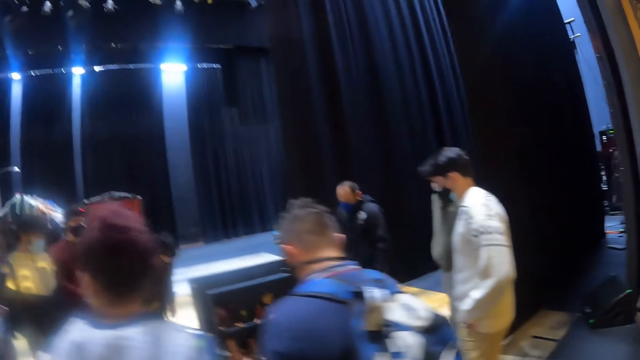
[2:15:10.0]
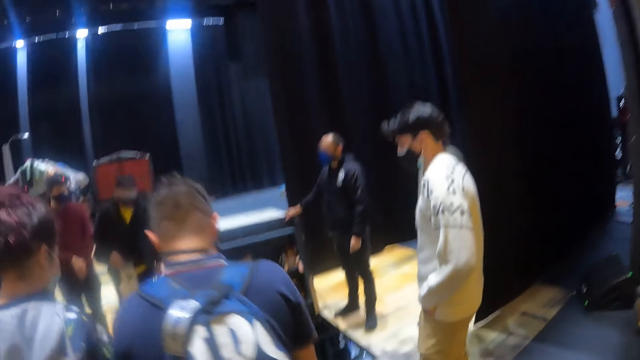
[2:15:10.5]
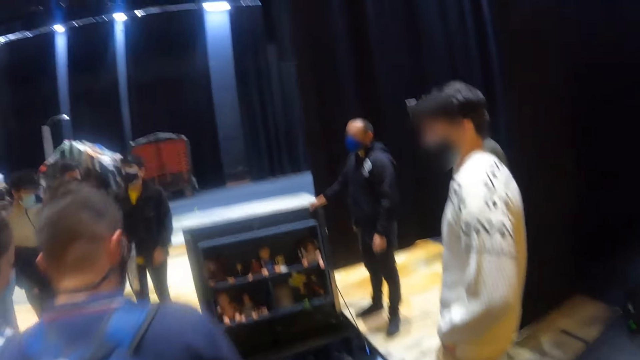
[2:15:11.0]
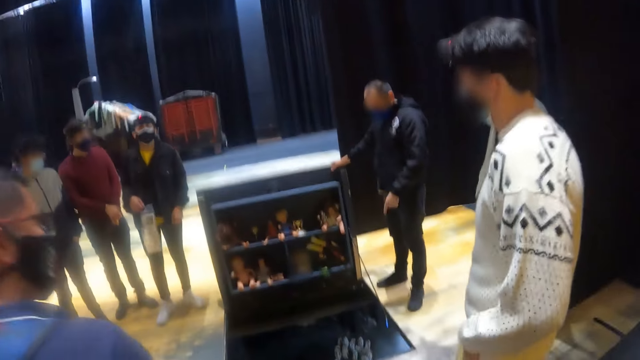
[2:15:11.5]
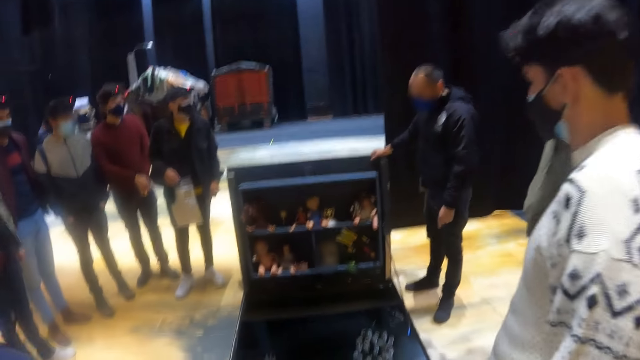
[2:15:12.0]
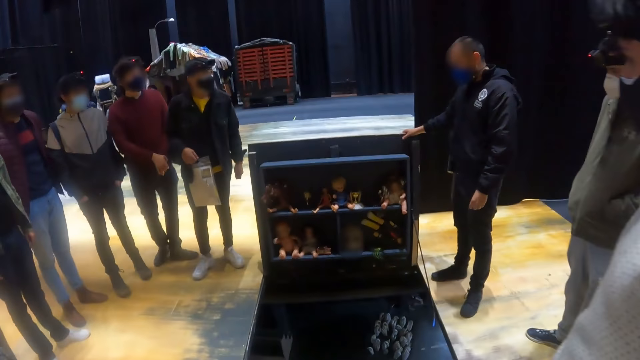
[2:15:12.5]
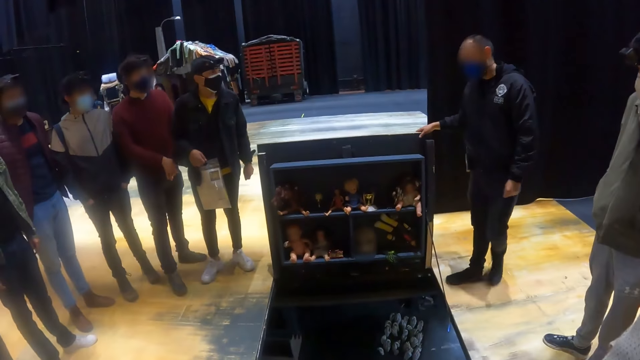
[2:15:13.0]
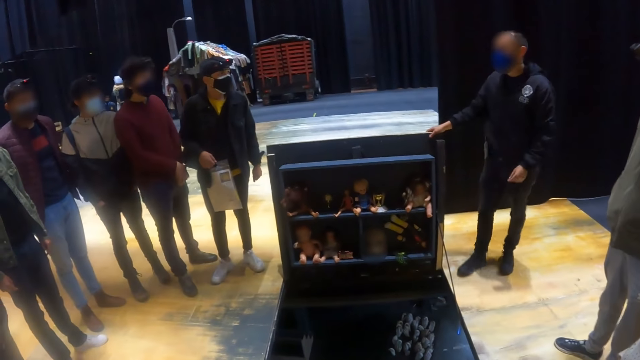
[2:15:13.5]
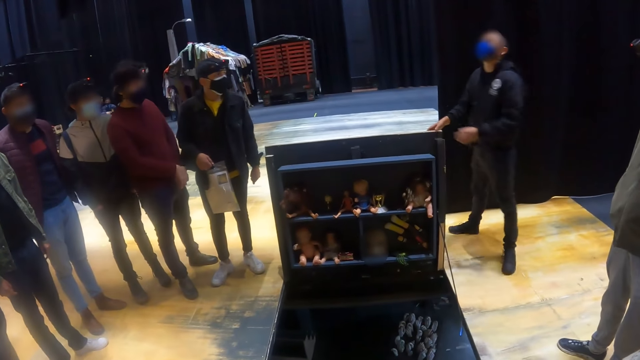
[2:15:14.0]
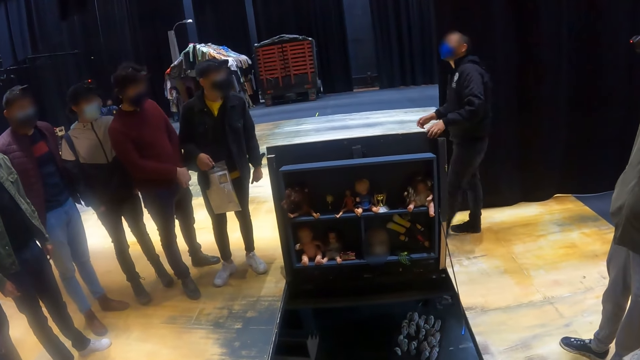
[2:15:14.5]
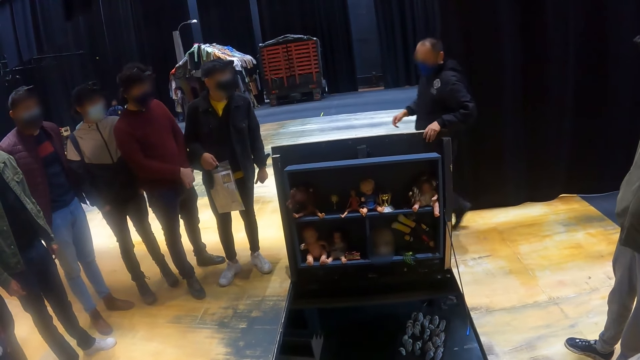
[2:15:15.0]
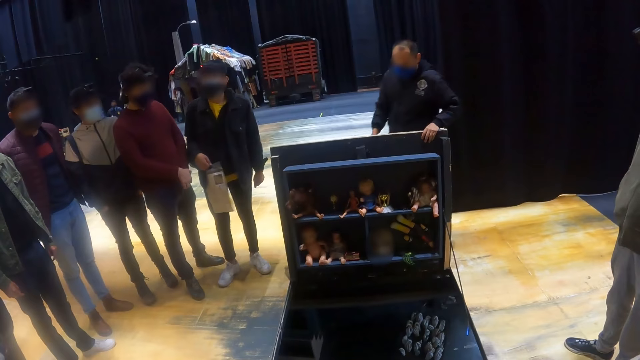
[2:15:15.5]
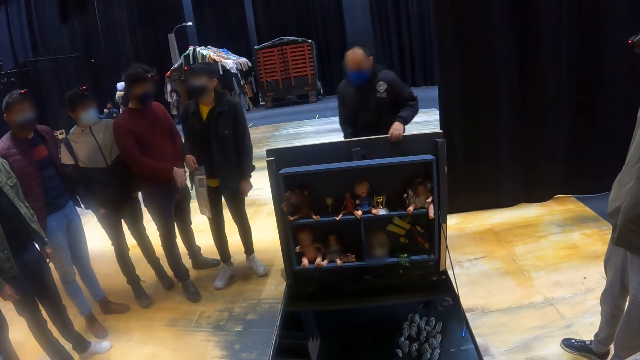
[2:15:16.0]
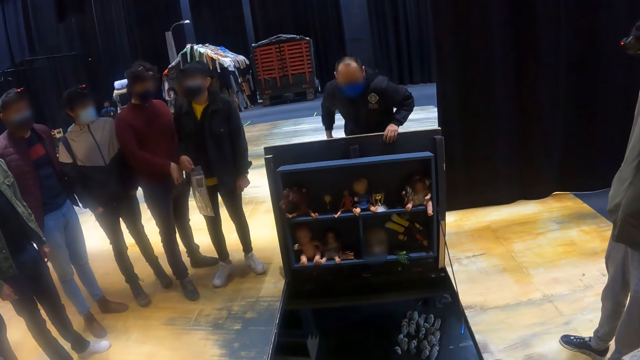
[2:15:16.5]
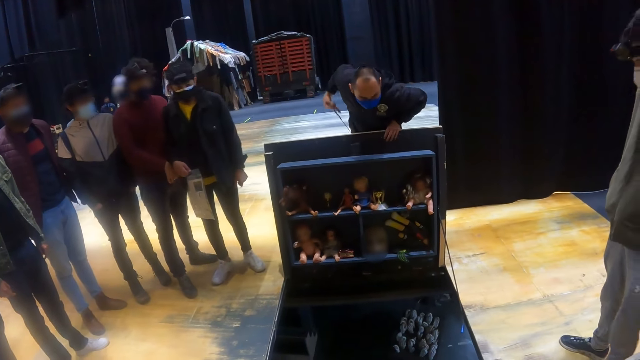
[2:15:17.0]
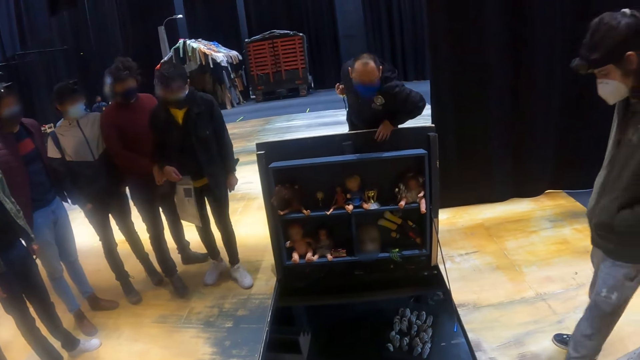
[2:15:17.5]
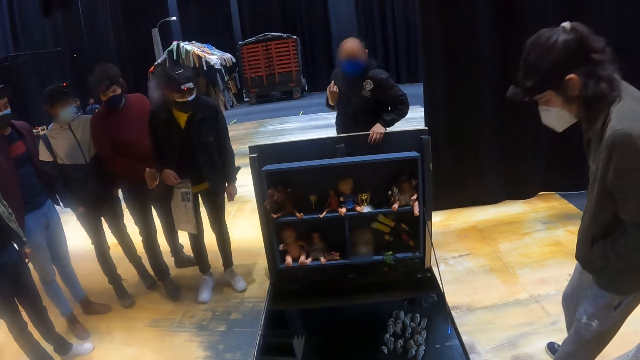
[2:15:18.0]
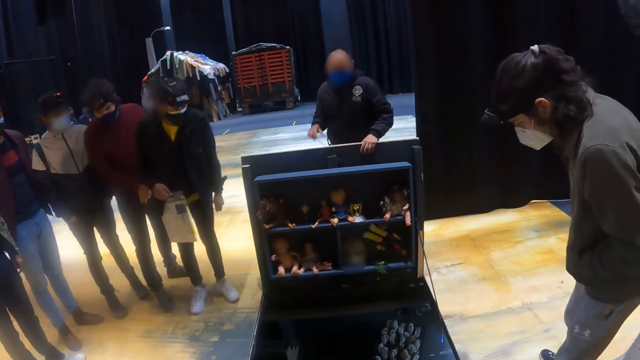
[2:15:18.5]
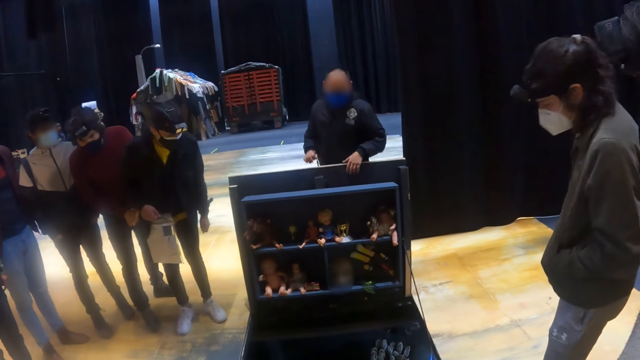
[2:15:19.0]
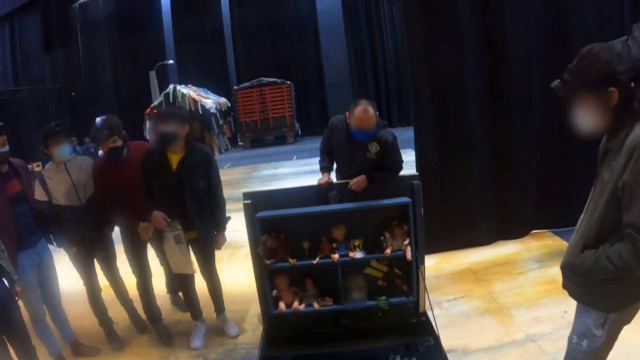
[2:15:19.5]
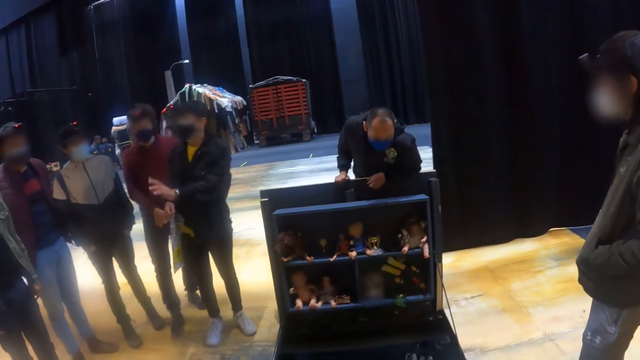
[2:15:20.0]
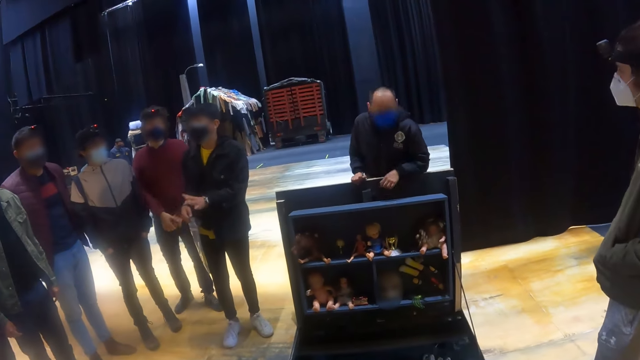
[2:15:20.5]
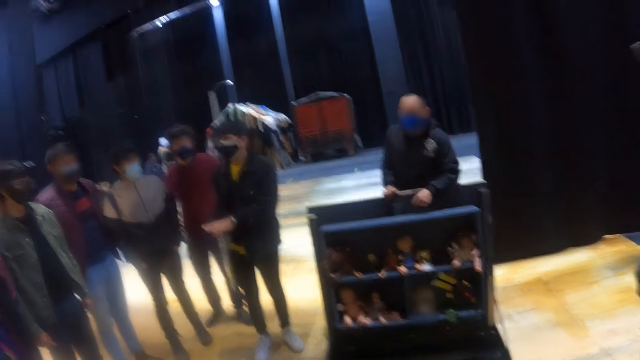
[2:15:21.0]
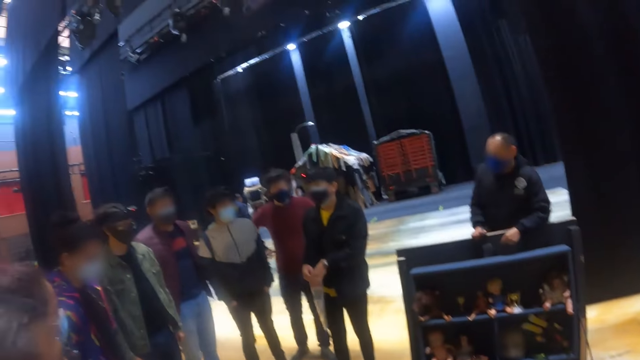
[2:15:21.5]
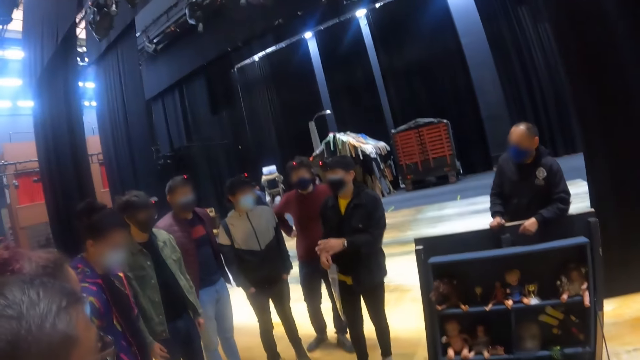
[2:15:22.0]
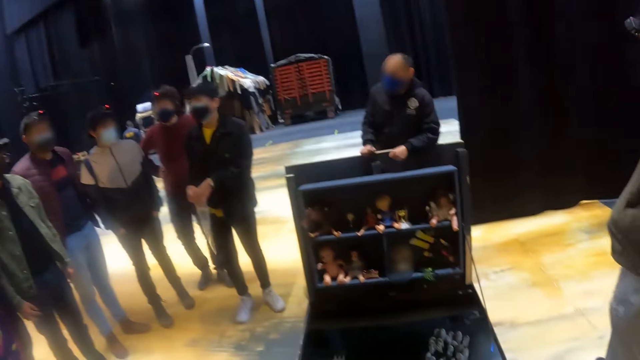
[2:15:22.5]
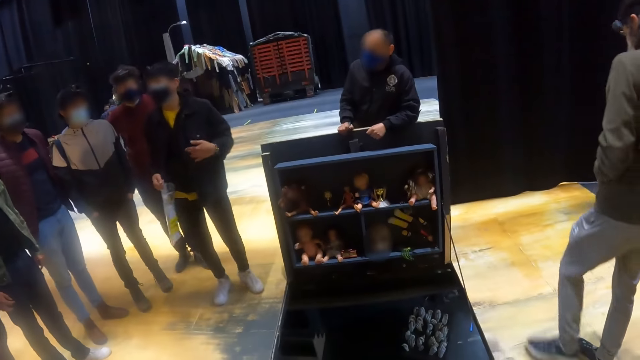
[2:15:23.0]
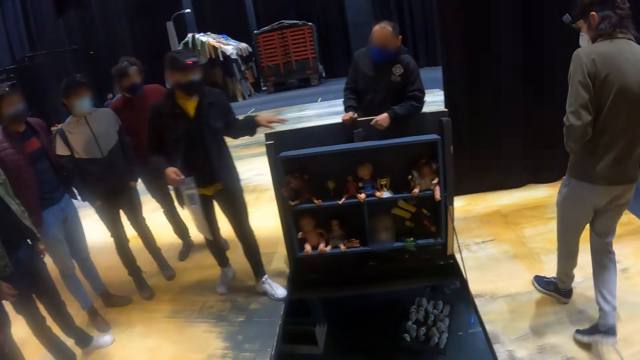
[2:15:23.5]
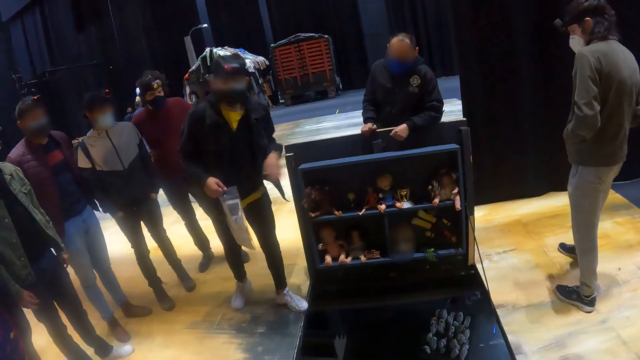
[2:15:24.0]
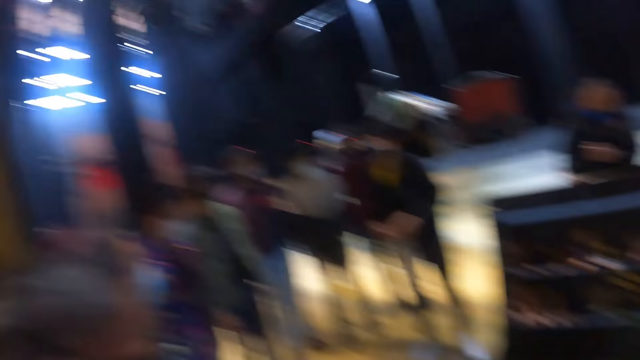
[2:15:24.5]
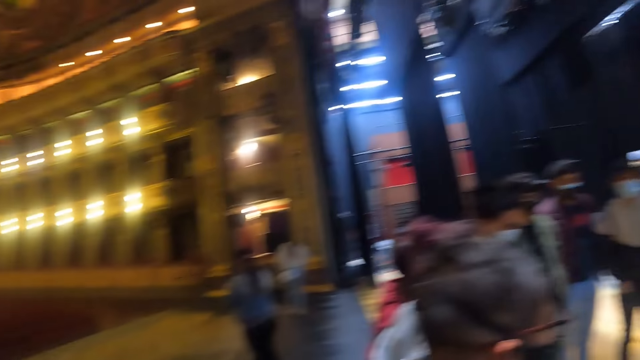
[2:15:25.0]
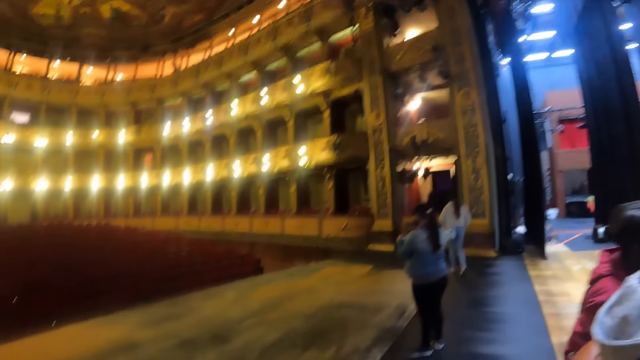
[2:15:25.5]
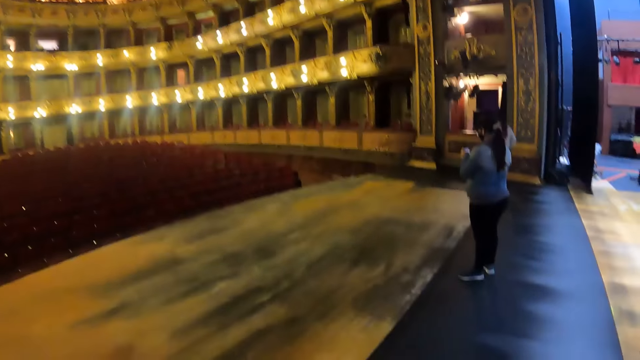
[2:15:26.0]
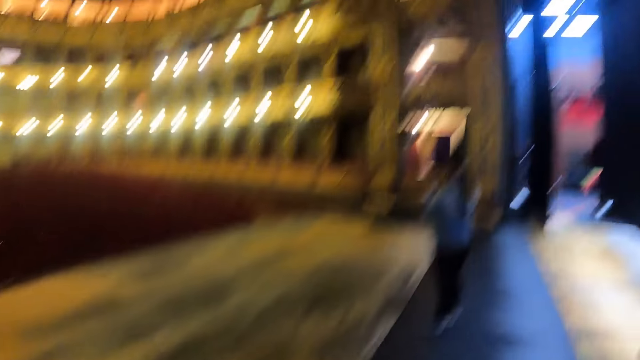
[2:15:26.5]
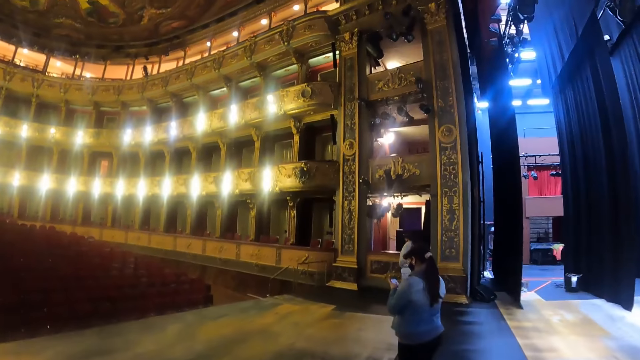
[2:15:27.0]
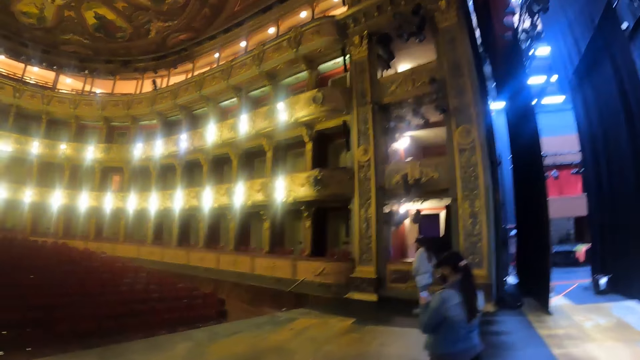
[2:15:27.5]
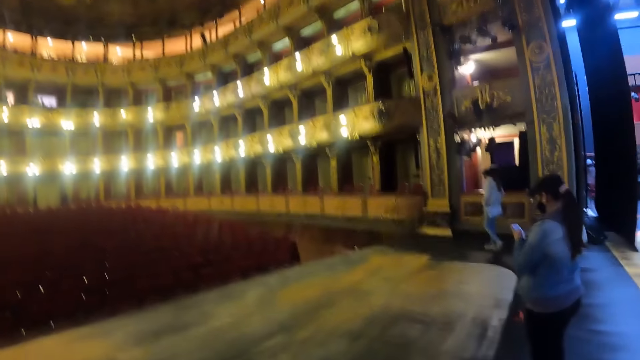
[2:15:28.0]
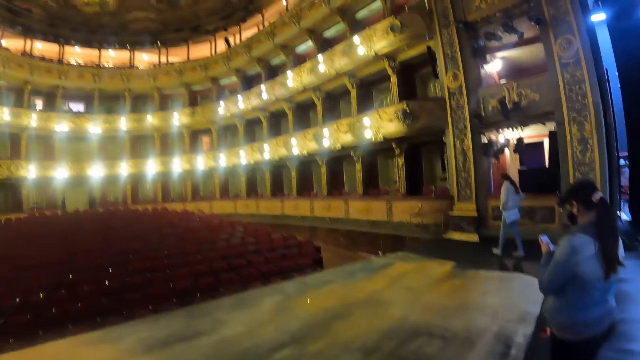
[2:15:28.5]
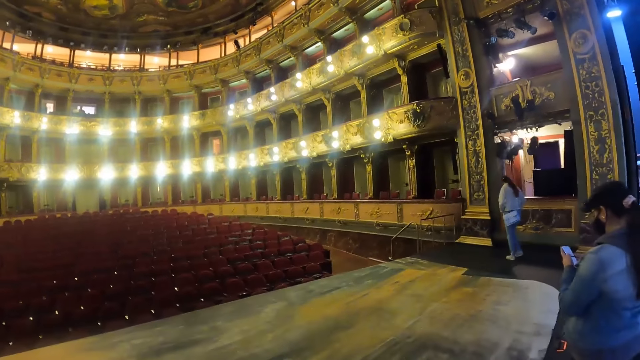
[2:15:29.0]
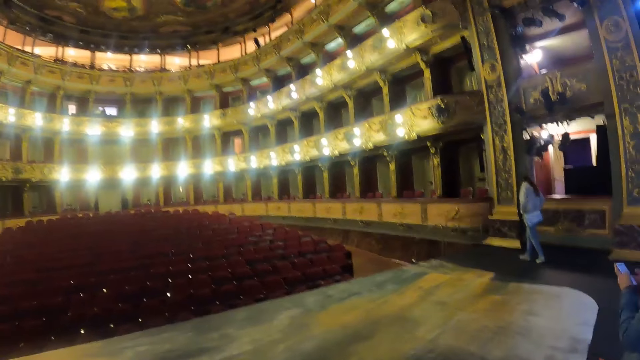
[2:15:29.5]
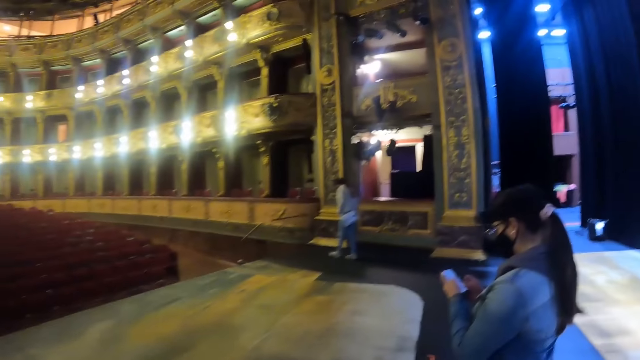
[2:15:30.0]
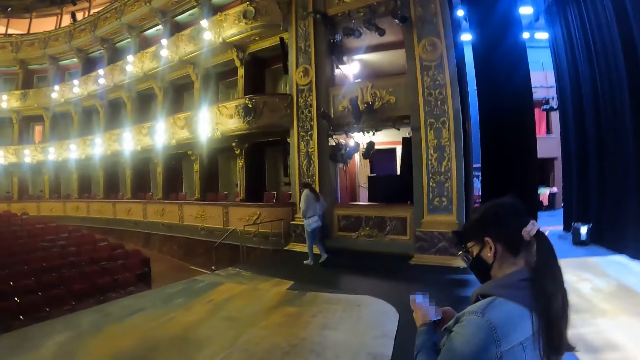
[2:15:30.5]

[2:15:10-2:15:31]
A man interacts with the crowd. The camera wearer stares at the teddy bear on the shelf. Another man converses with the crowd. The camera wearer looks around the house.
